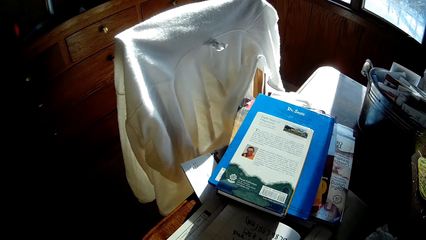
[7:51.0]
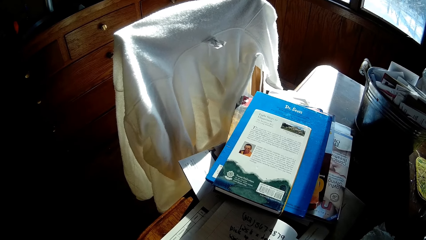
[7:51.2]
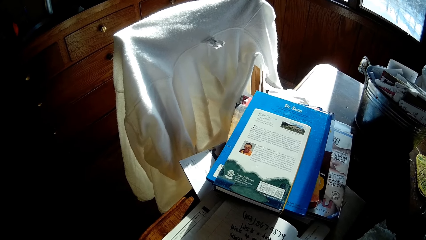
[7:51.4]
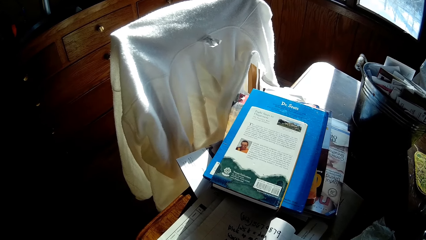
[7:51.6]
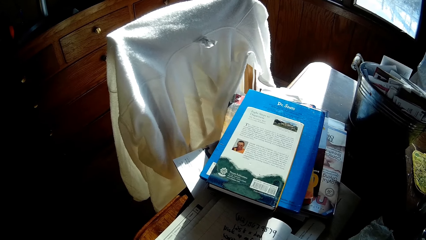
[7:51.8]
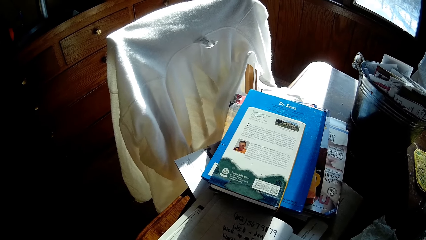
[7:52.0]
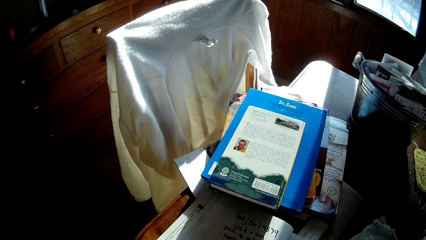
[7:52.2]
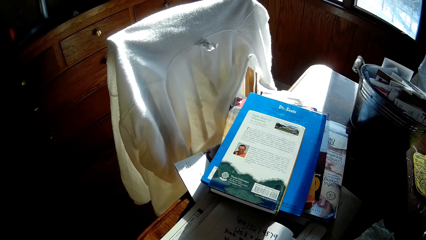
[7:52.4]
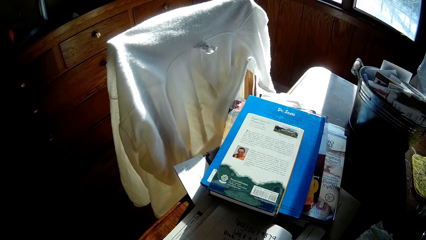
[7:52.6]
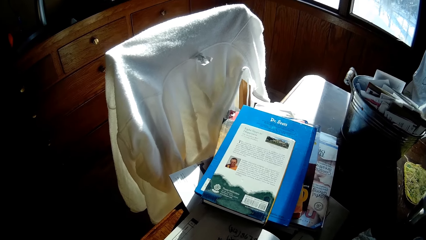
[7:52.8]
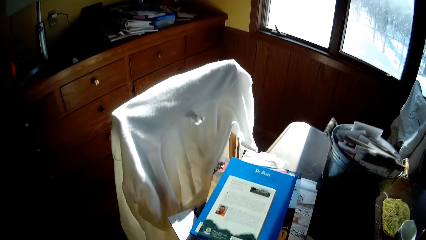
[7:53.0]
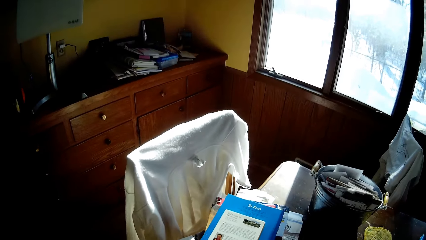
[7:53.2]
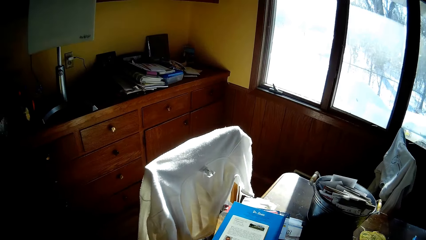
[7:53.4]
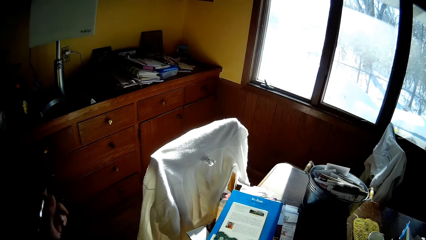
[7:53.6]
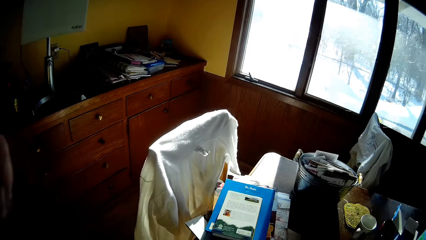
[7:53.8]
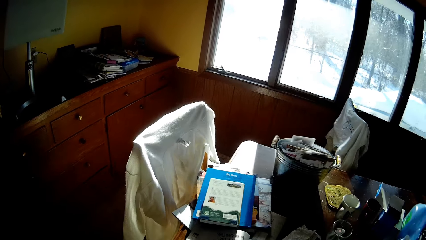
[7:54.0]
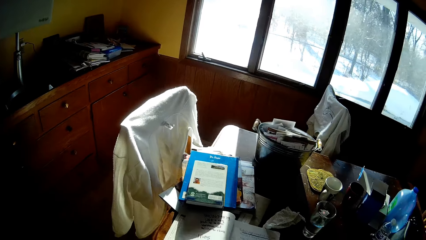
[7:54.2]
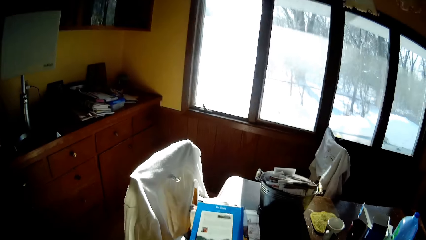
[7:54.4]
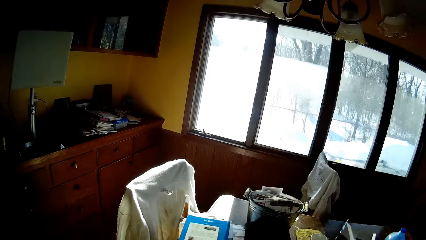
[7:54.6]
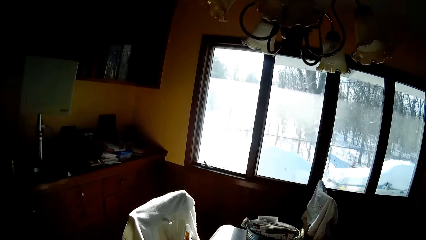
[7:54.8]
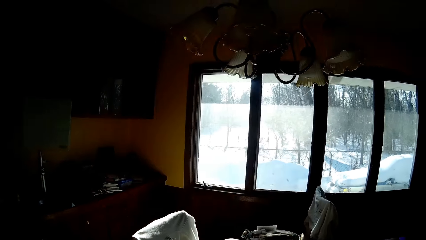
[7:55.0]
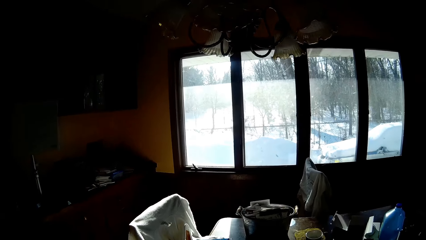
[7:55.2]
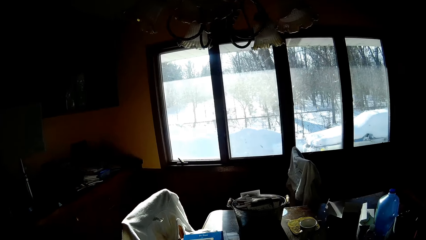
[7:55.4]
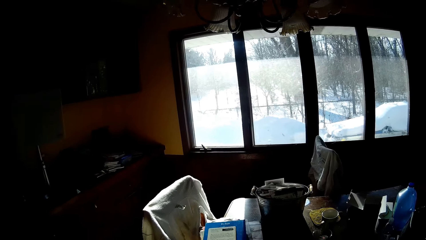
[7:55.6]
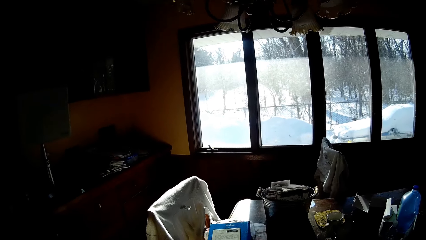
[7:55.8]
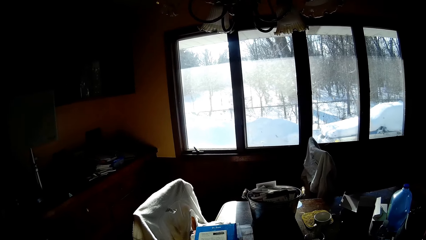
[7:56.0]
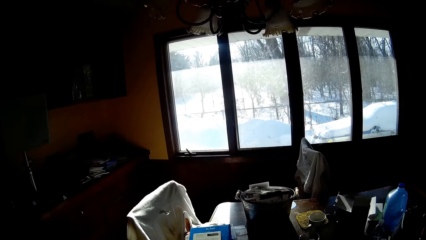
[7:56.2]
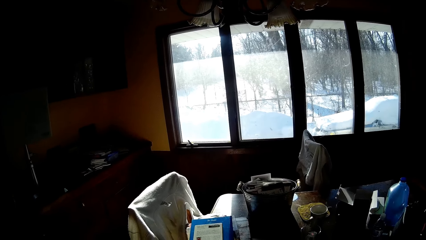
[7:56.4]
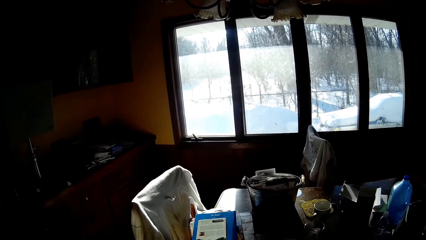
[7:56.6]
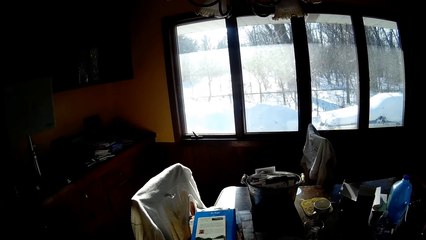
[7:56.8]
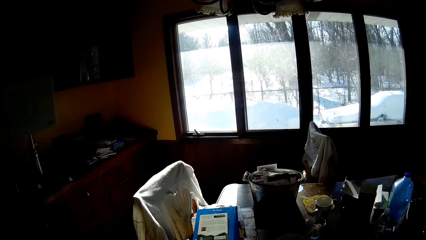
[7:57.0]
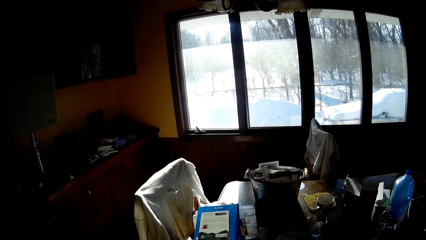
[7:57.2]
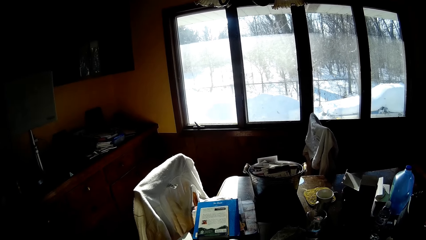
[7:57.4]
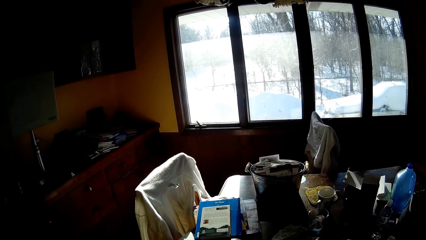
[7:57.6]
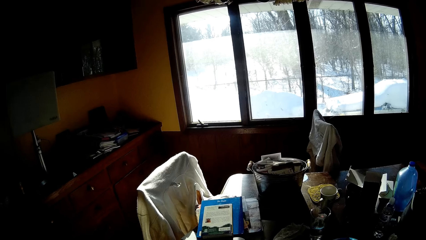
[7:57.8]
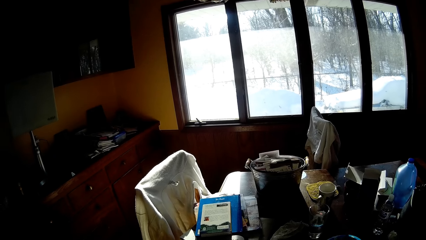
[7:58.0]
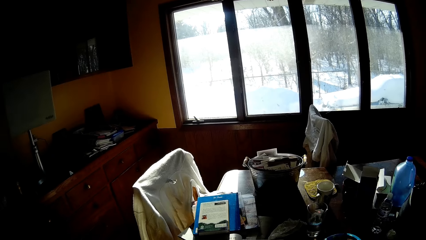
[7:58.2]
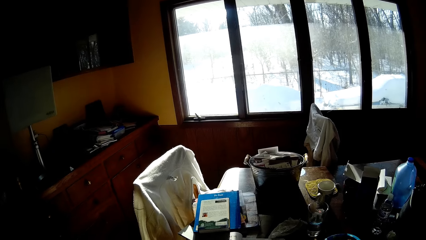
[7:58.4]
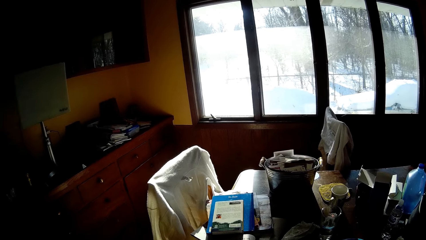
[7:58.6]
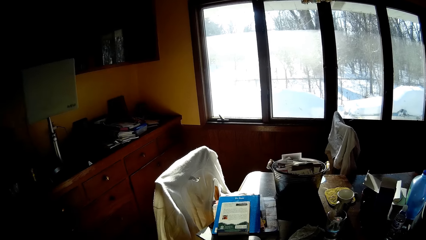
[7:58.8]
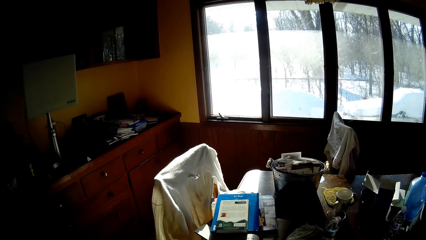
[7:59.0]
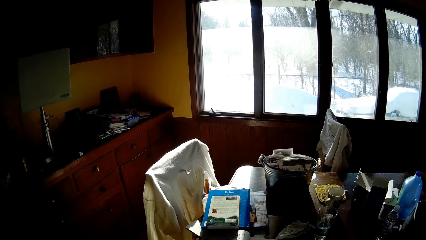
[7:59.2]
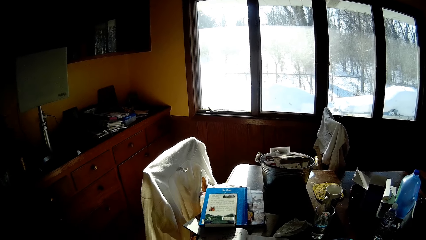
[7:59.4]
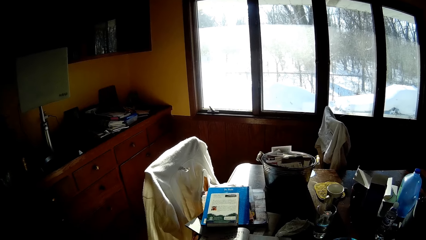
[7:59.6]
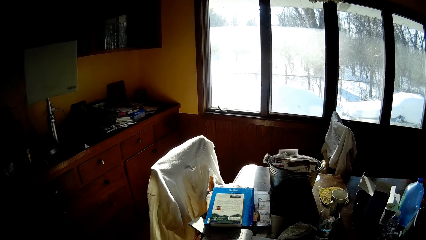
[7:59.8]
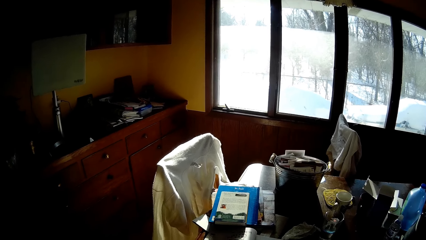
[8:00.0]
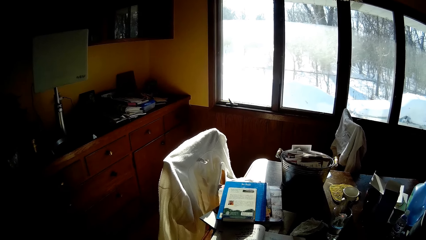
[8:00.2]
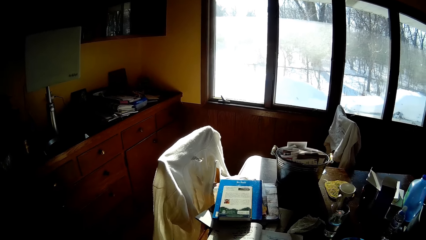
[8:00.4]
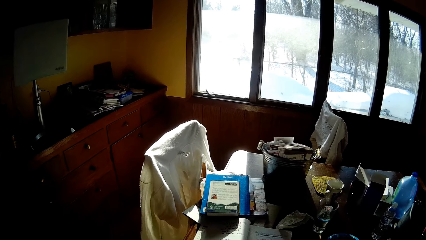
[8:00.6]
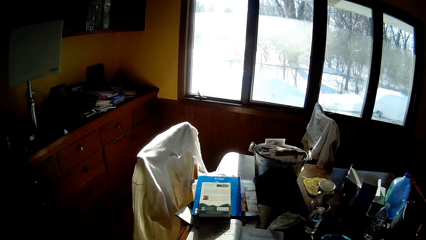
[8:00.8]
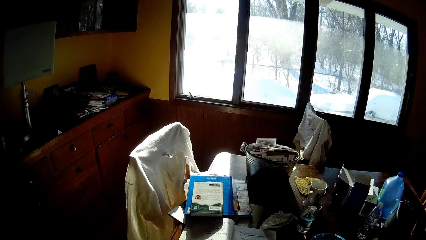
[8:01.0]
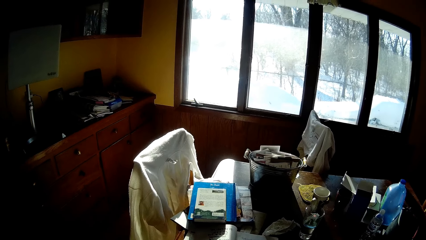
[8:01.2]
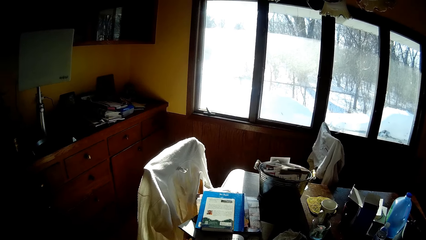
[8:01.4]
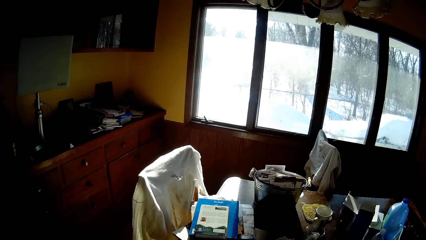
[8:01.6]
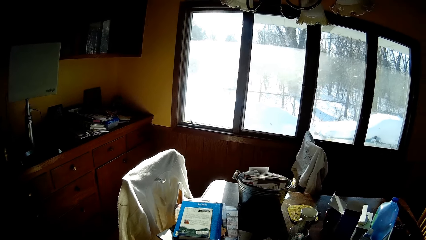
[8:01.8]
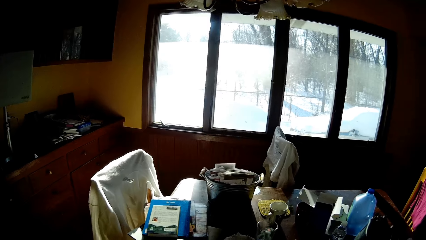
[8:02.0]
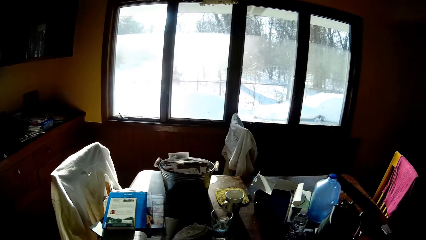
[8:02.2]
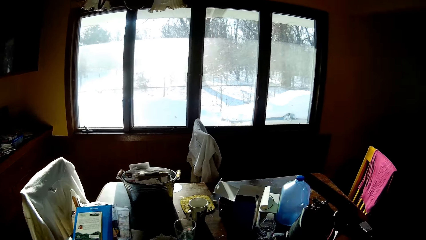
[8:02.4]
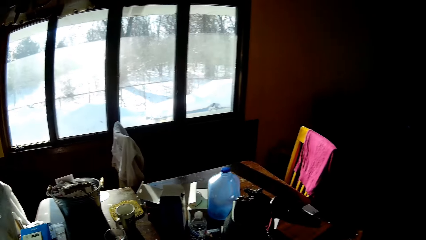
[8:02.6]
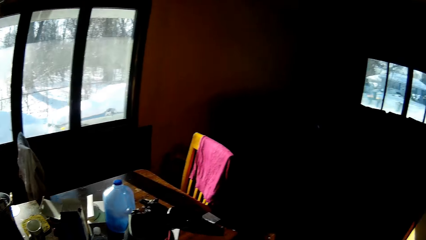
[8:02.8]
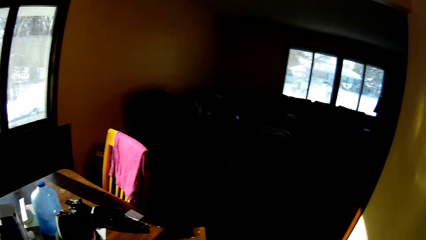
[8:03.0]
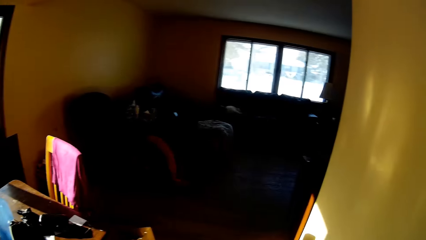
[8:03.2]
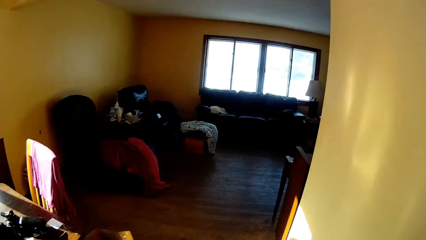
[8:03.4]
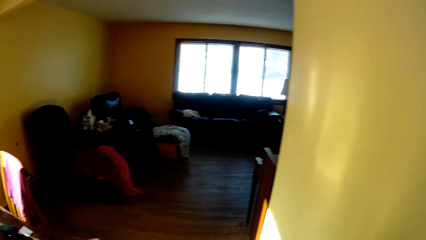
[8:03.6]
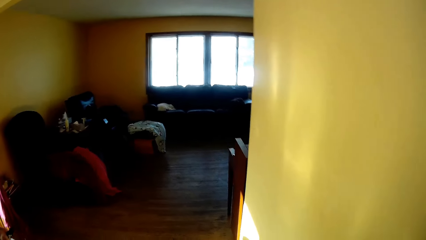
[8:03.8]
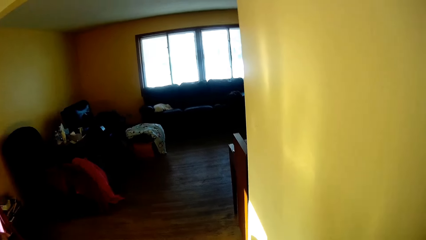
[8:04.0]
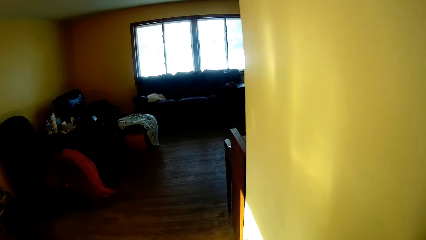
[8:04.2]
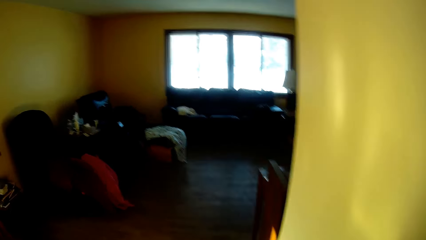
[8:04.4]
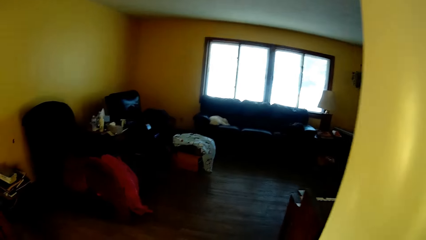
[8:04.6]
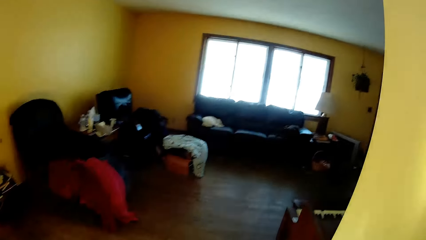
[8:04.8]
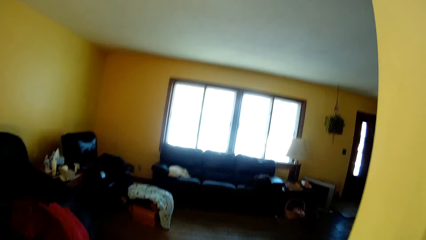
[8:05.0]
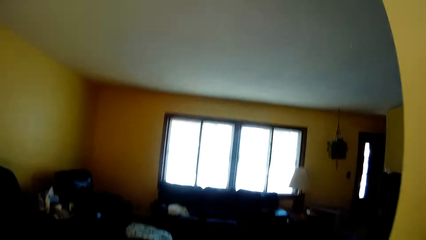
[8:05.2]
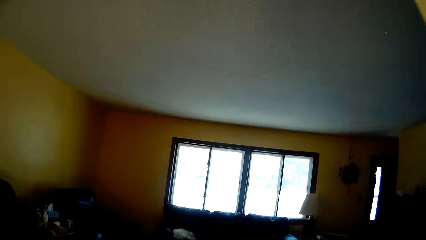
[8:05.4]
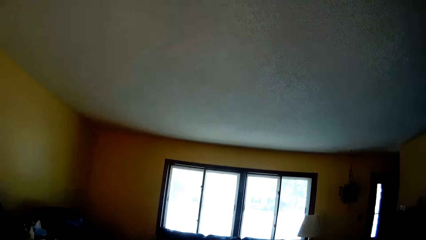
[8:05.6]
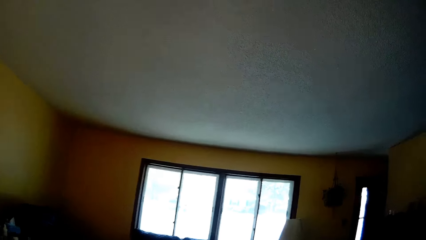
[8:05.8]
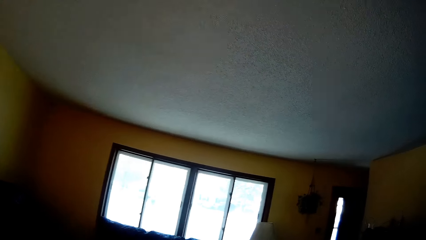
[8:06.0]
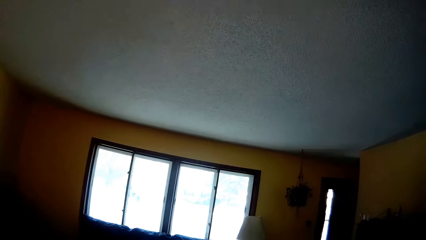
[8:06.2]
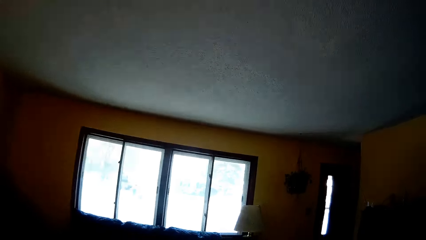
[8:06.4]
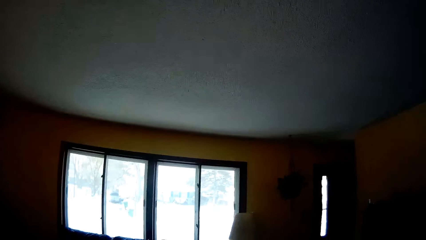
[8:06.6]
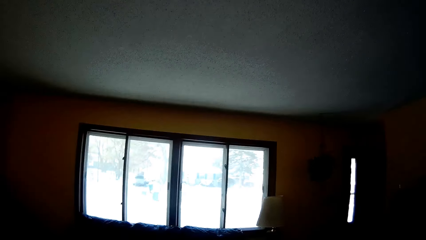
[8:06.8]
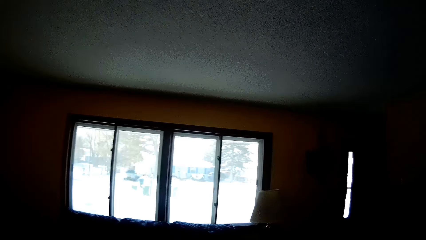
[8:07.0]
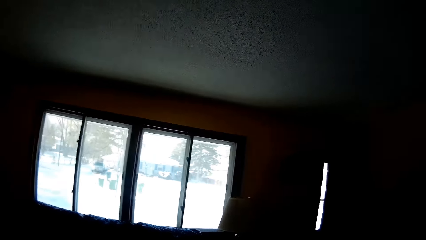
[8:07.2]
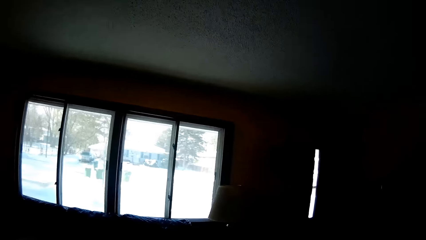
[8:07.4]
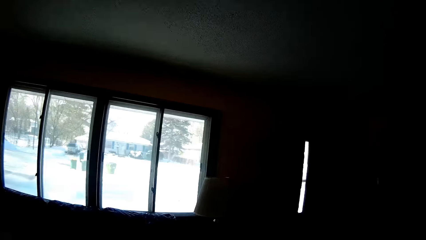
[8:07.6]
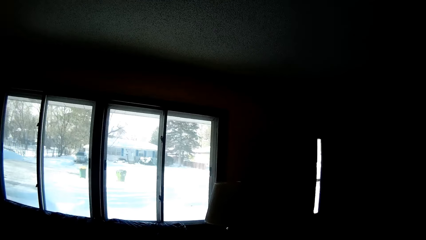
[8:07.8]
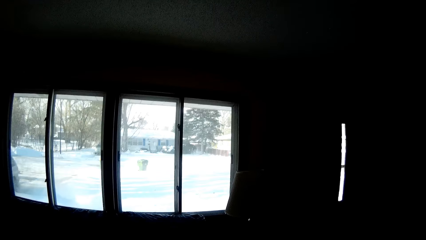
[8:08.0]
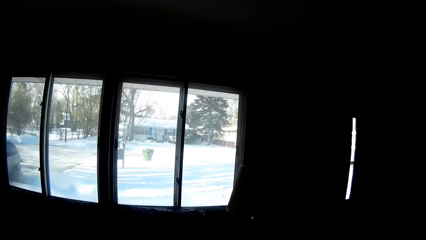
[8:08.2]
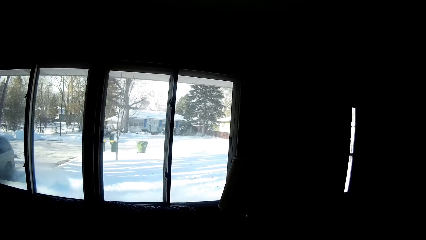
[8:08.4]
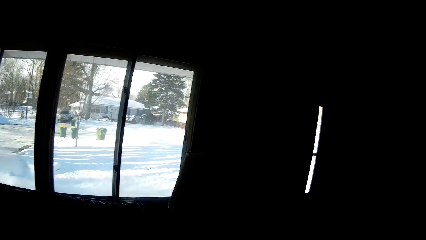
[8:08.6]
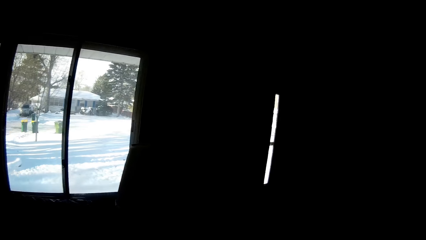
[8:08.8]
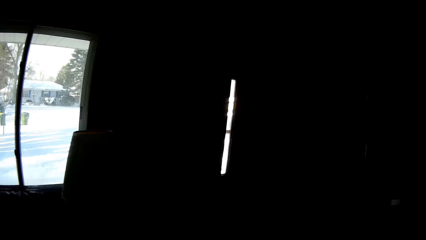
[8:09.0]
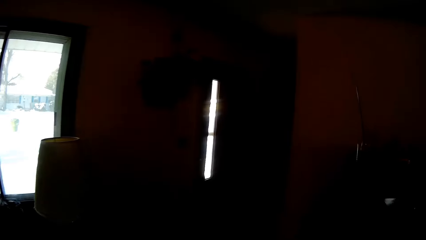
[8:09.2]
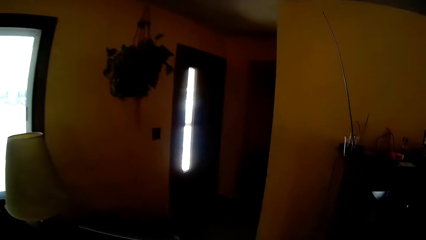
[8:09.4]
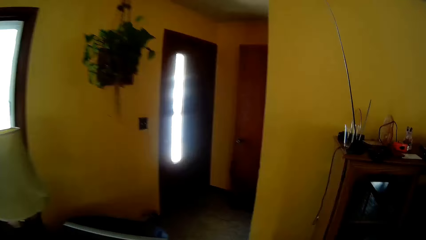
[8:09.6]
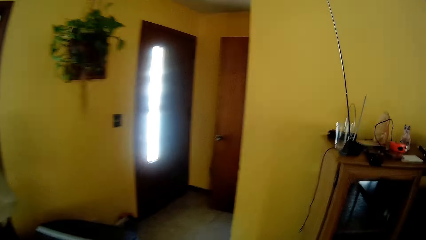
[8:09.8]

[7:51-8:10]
The camera wearer moves his hand. He walks around the house.
